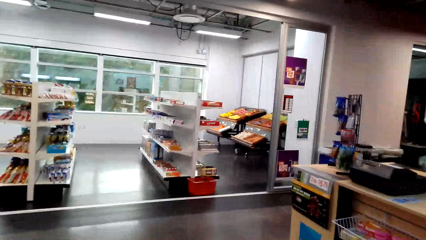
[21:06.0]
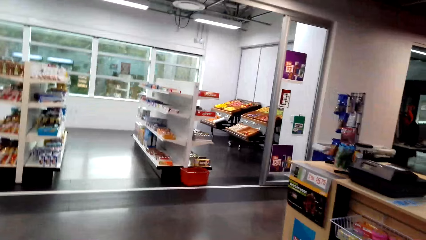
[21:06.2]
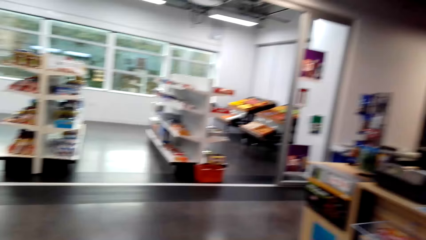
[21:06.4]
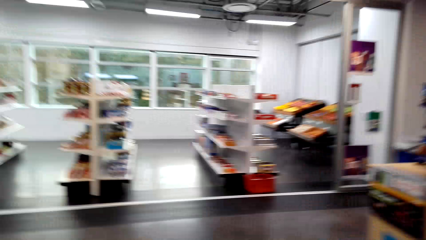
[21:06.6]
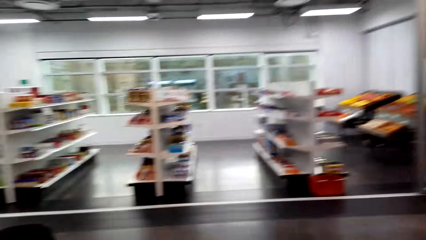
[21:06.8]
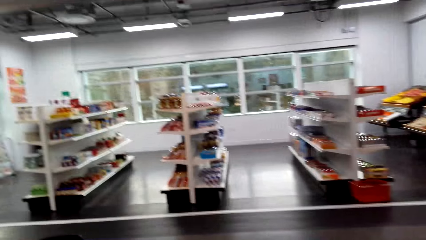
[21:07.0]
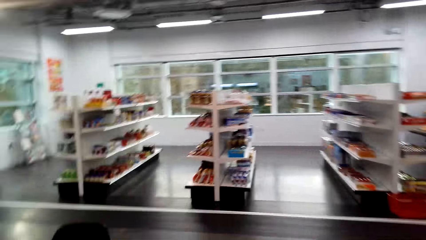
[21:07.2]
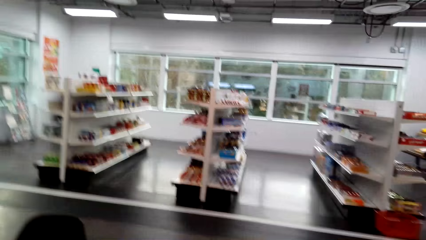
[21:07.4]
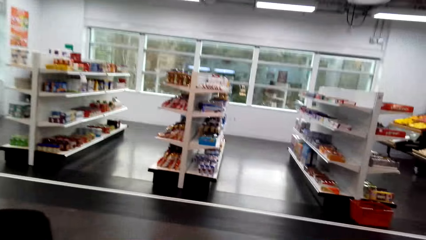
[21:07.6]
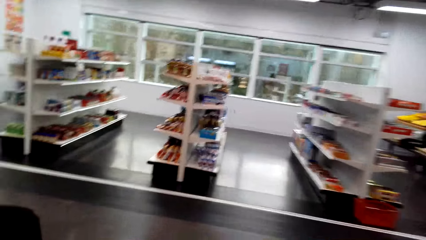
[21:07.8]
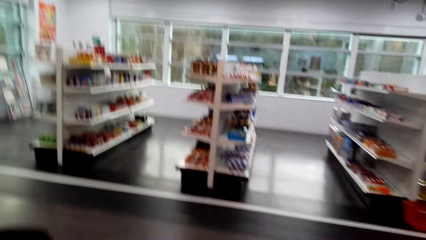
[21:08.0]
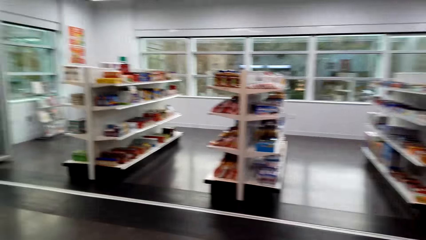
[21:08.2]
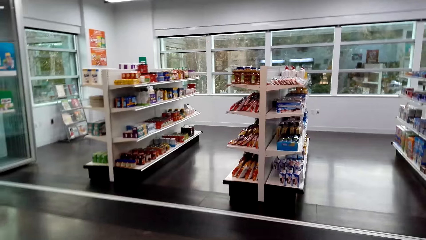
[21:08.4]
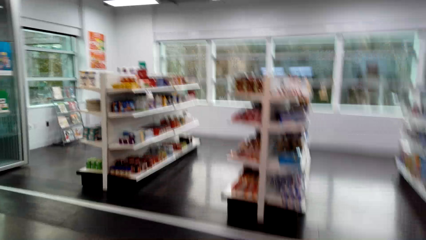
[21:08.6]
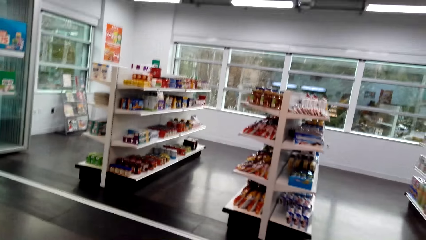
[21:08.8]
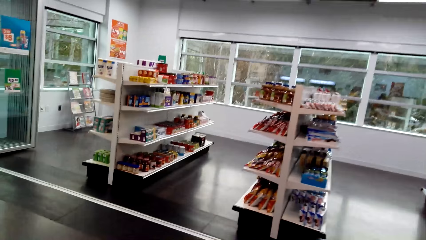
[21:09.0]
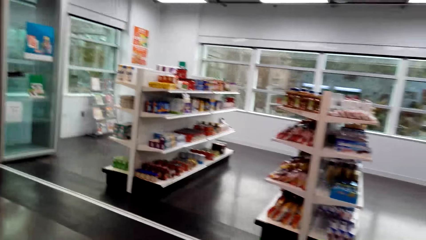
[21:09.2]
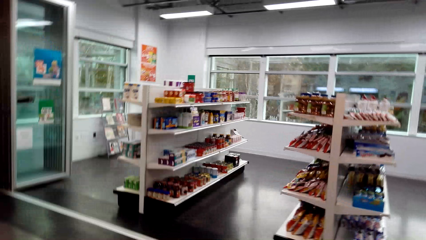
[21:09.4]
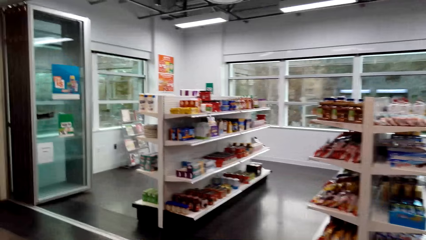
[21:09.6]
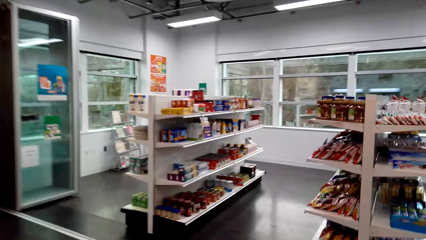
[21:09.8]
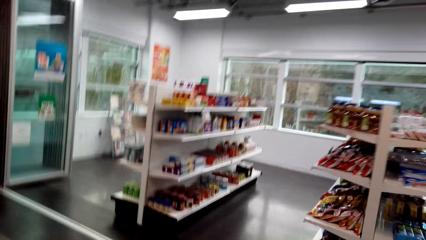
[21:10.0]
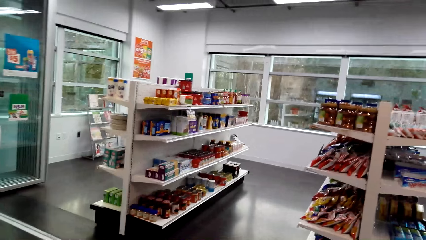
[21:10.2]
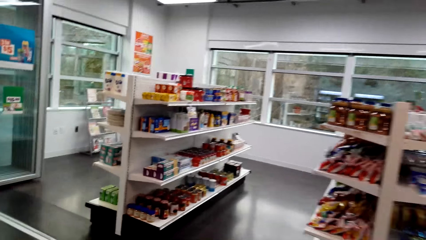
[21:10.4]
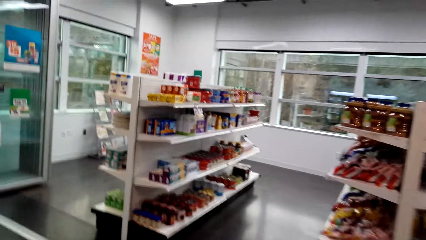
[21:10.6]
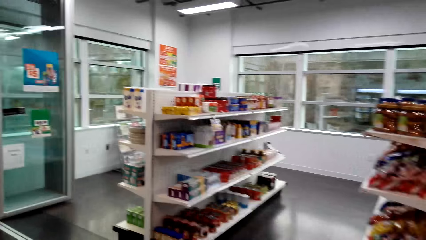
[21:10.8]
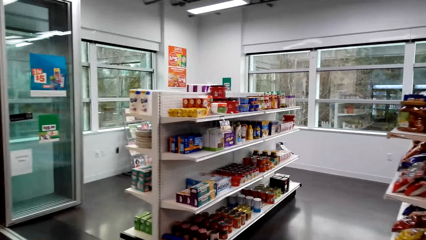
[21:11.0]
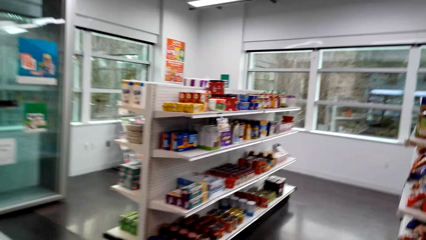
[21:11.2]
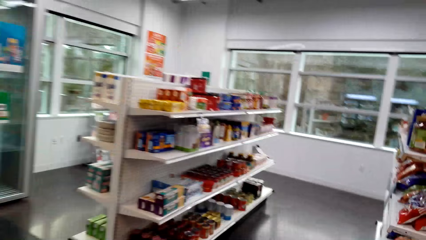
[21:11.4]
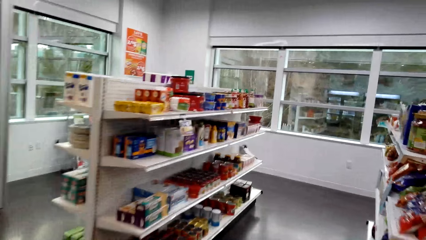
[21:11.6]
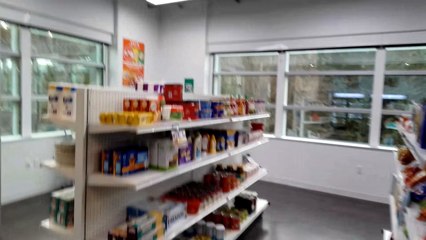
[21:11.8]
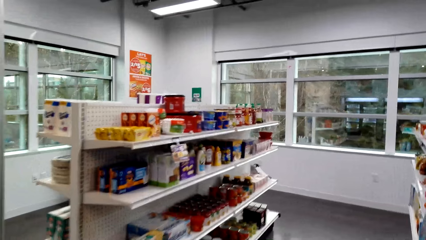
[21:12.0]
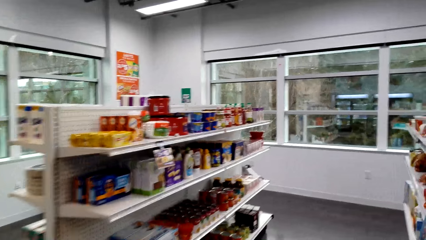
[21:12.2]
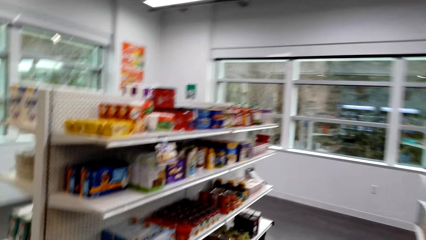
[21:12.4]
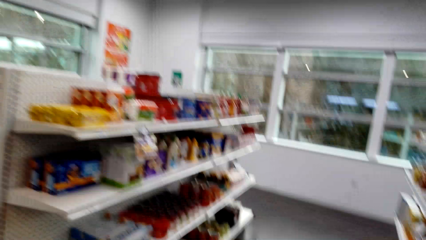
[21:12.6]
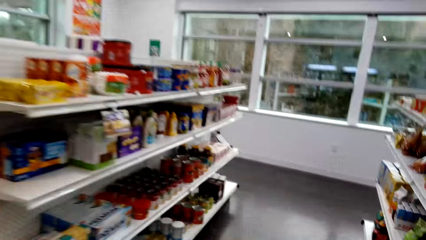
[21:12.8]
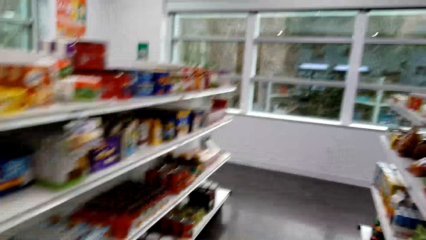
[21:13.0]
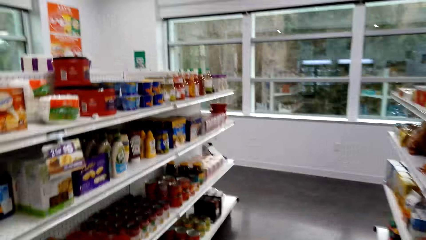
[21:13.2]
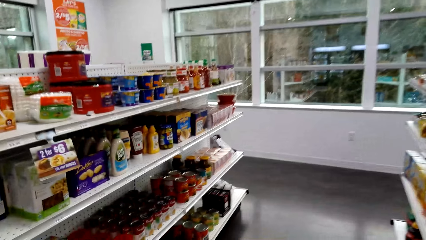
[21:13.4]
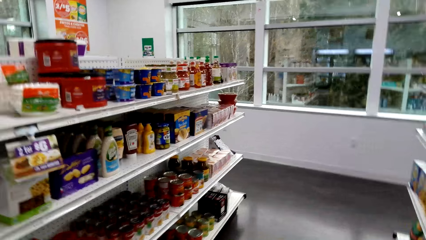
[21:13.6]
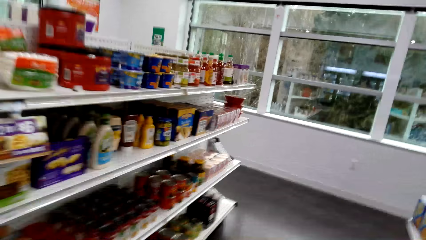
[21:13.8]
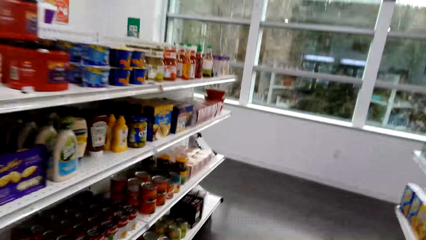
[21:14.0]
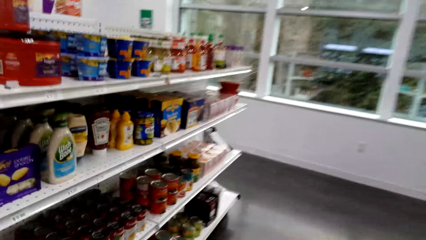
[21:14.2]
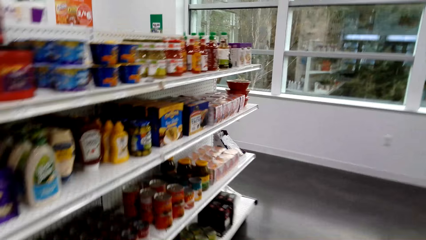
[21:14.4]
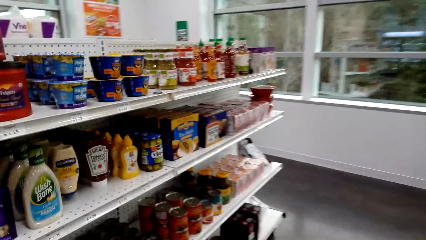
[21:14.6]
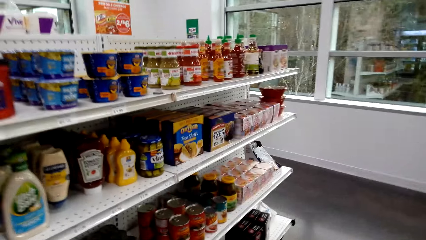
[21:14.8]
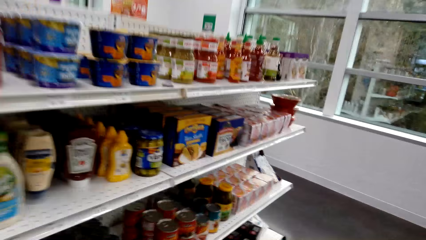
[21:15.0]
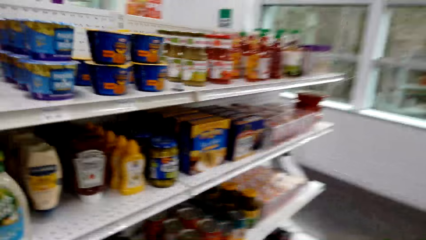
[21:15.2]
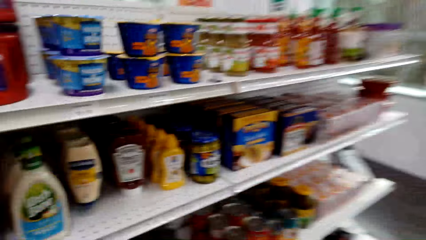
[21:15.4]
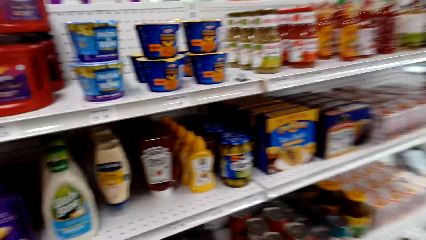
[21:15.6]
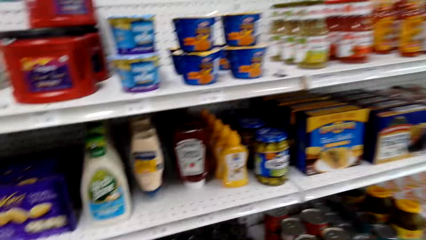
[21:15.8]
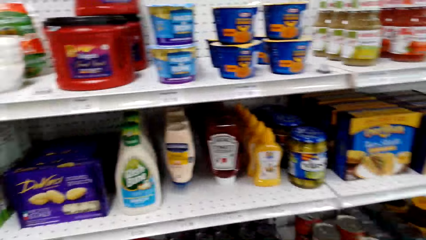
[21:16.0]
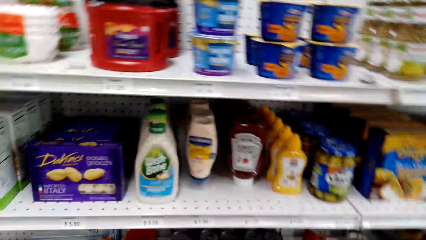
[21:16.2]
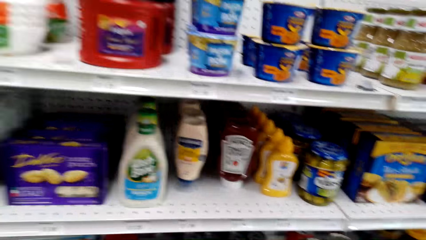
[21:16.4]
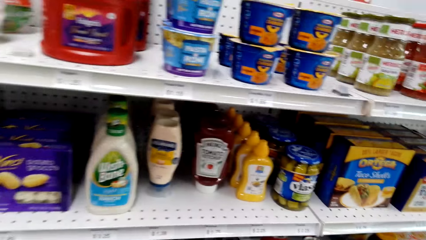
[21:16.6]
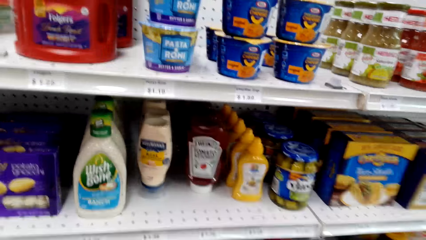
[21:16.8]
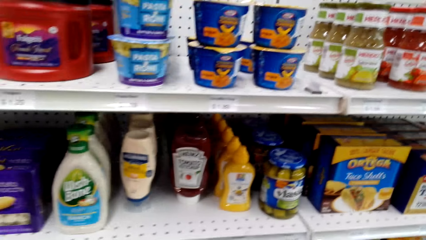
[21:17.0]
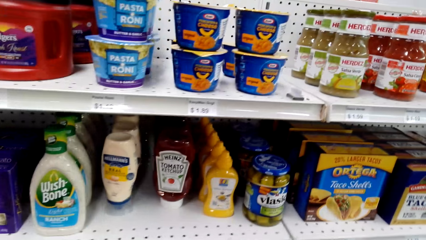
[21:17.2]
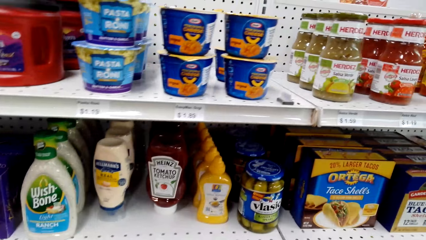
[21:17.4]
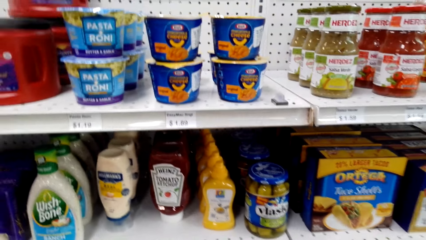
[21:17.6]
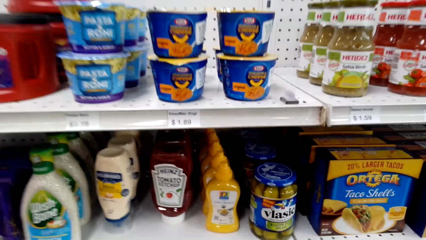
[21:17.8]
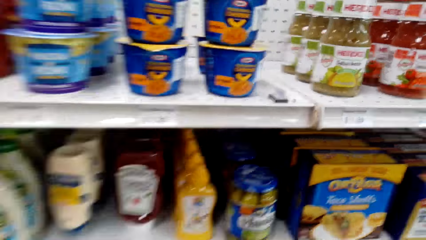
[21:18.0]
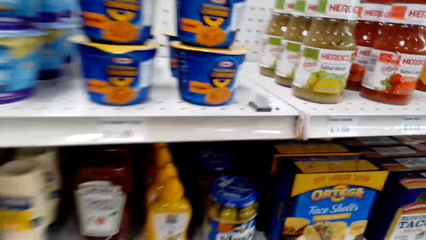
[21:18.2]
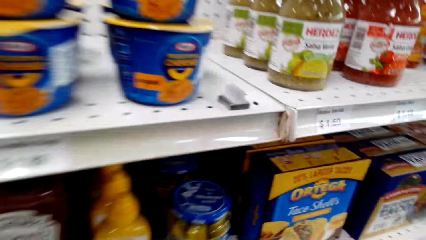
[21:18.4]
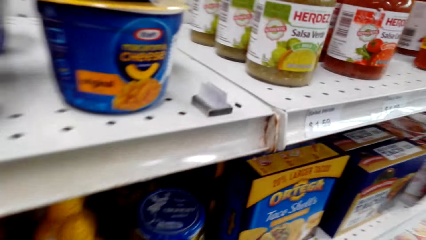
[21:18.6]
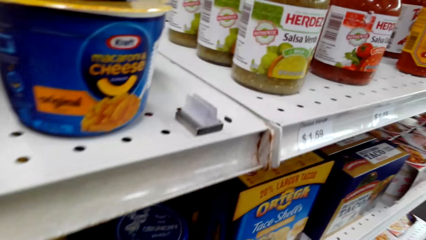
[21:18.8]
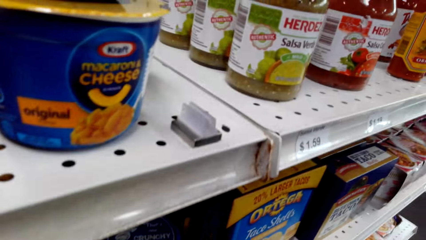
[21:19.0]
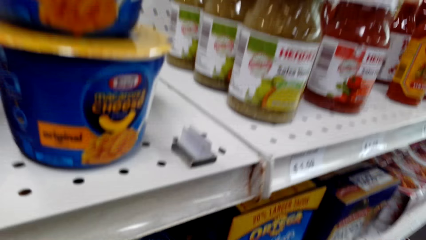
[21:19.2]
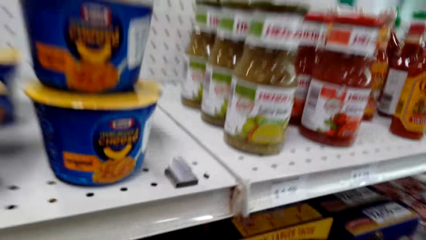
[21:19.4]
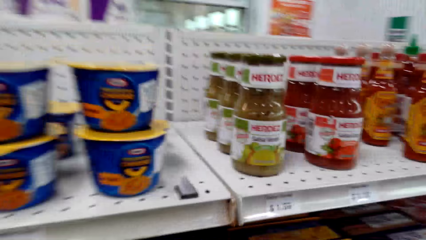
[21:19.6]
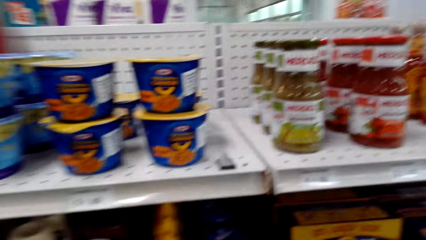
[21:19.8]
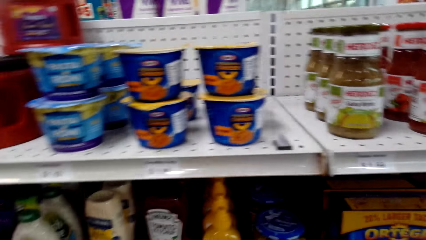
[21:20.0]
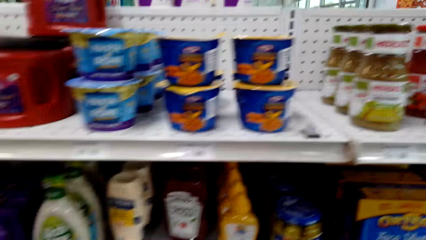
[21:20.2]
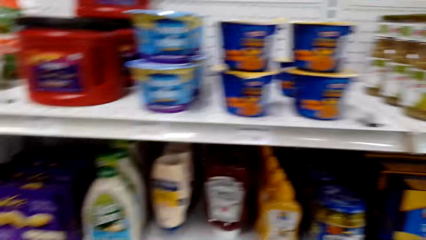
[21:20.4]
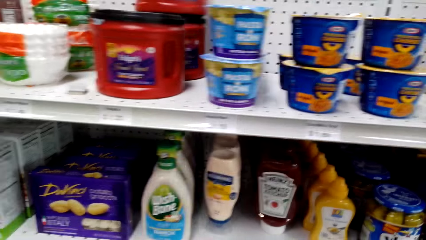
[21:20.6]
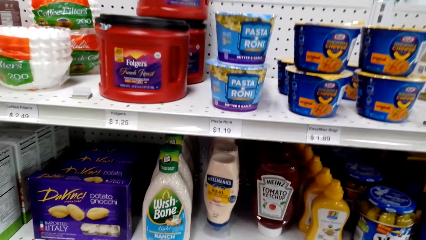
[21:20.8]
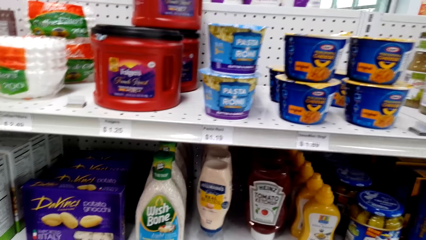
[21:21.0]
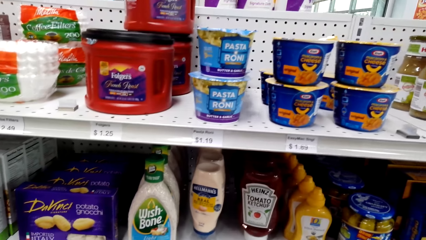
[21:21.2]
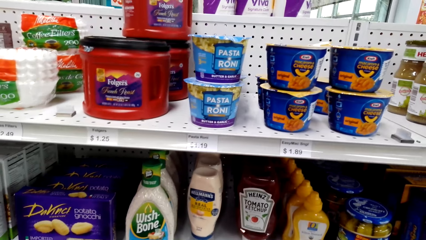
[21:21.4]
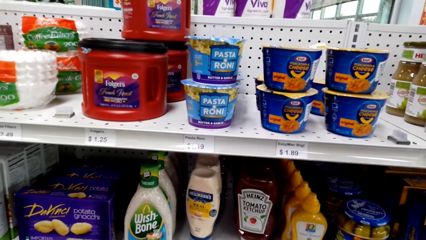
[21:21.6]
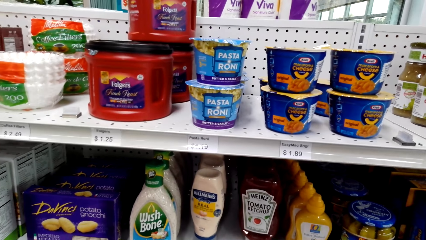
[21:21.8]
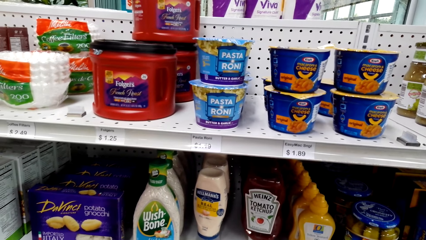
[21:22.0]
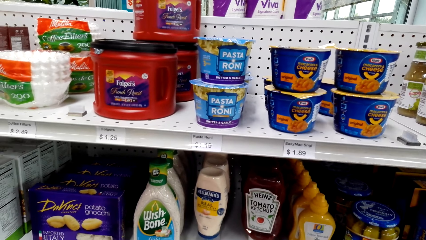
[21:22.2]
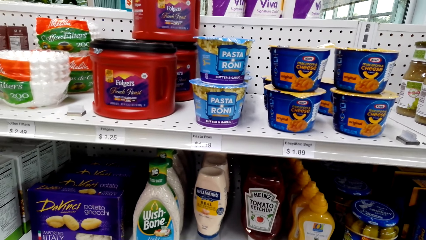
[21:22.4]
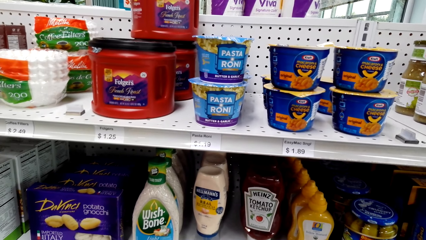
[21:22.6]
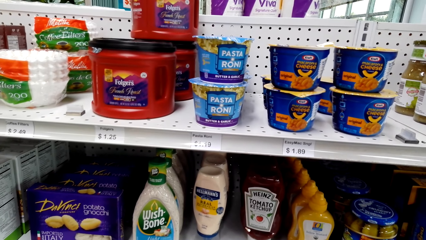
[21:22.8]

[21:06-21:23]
The camera wearer walks on the floor. They stand on the floor.
